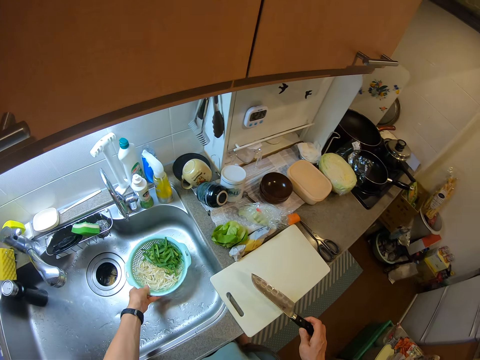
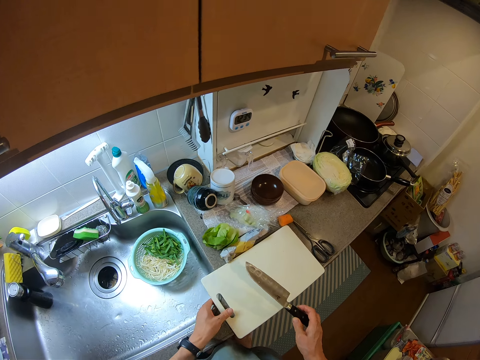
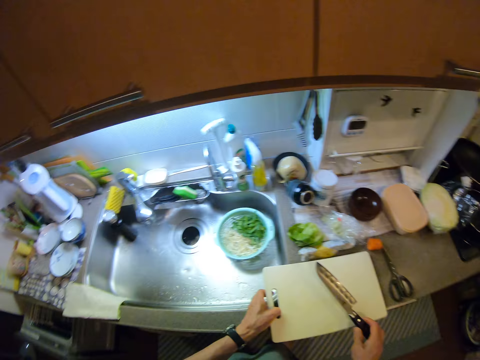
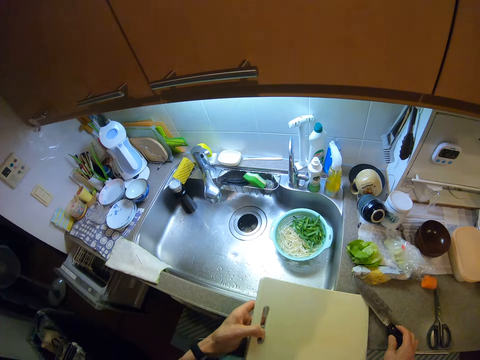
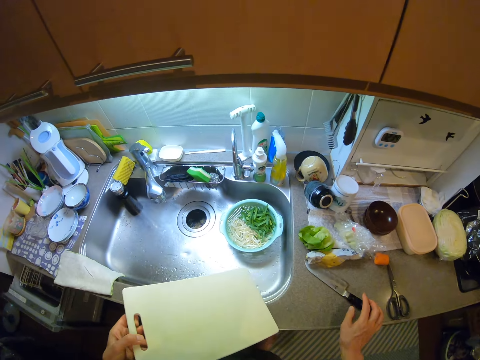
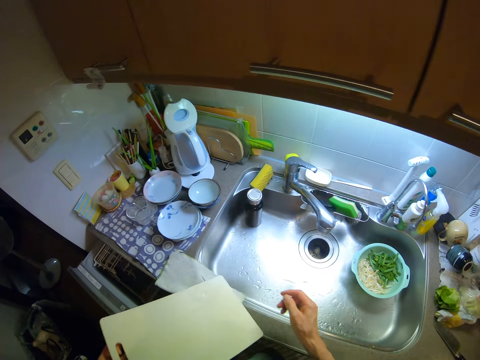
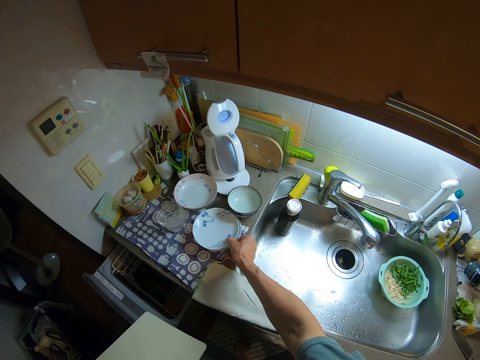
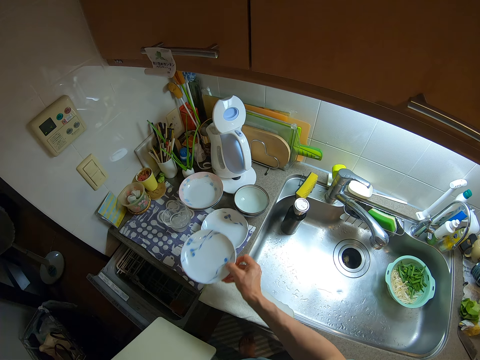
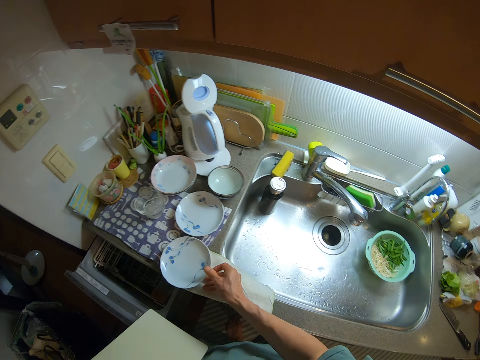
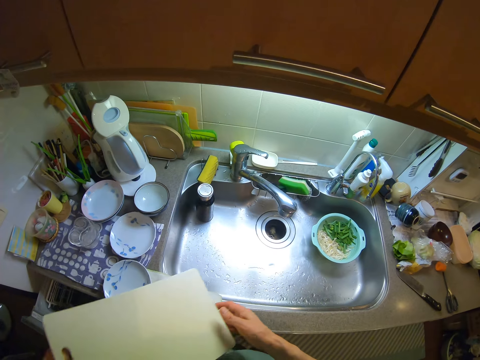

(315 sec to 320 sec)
The camera wearer moves the sieve of pasta and spring onions with her left hand inside the basin of the kitchen sink. She picks up the chopping board from the kitchen slab with her left hand. She drops the knife on the kitchen slab. She moves towards some plates. She picks up a plate from a set of plates with her right hand. She drops the plate on the kitchen slab. She puts the chopping board aside.

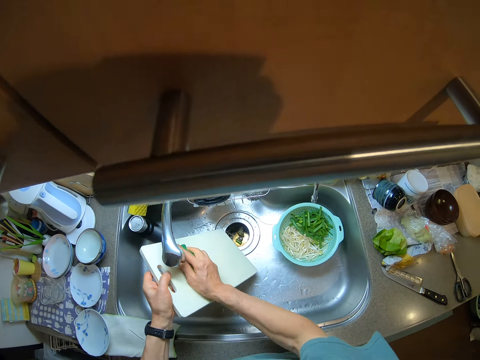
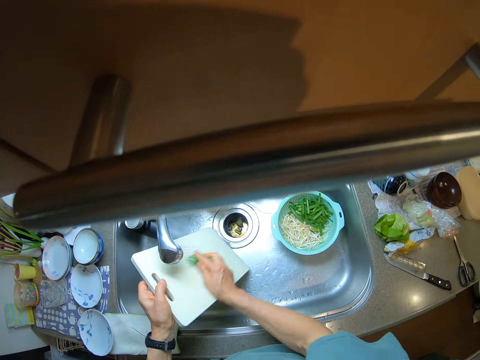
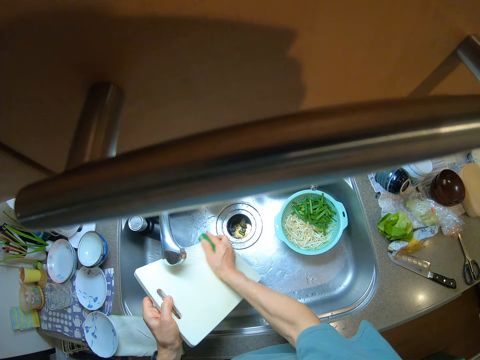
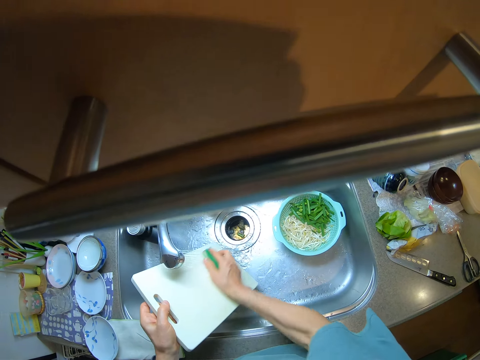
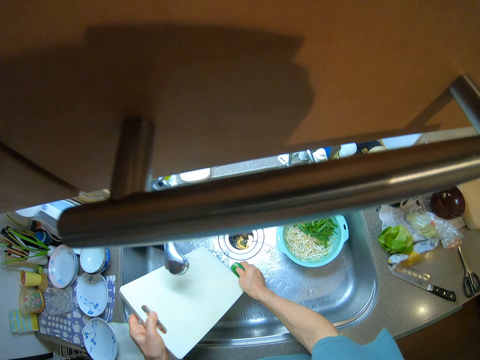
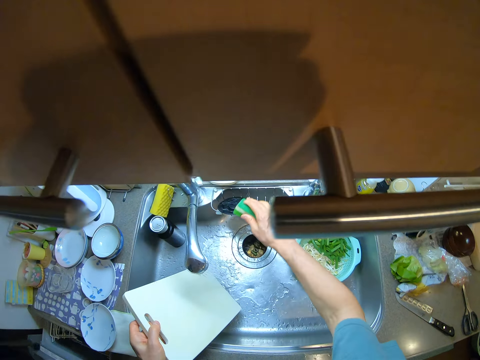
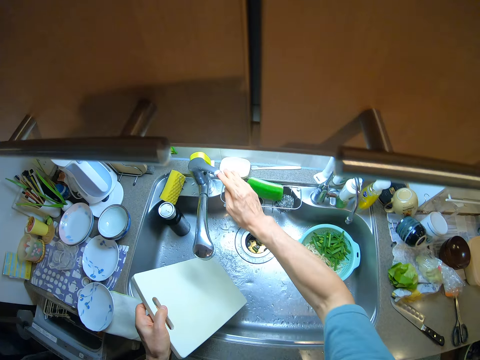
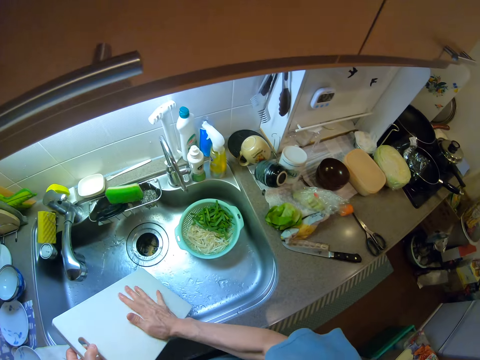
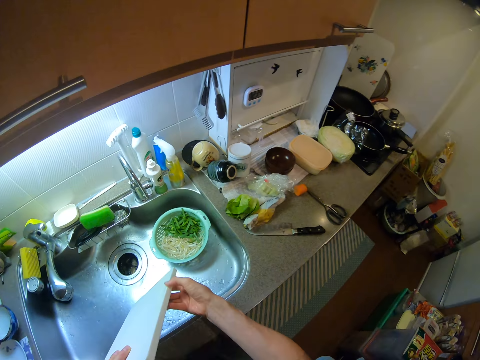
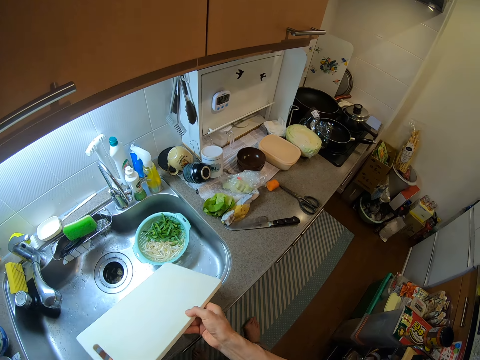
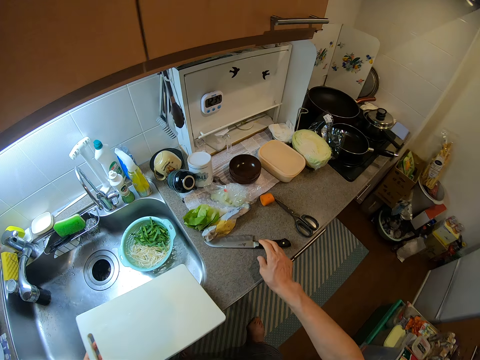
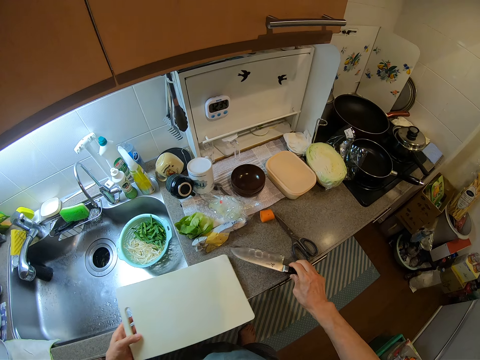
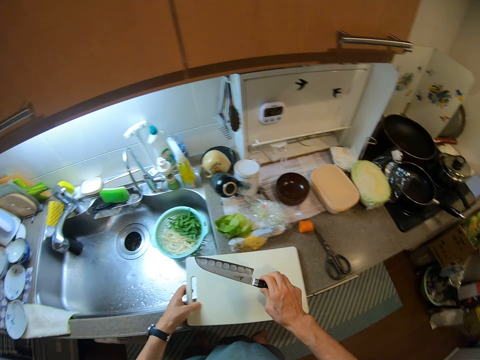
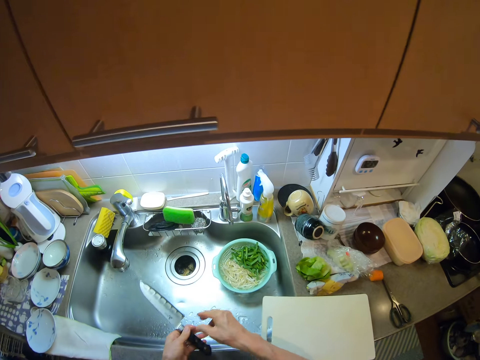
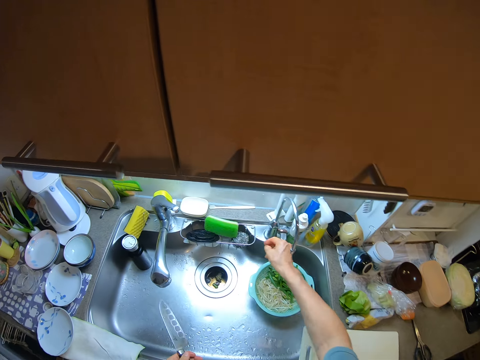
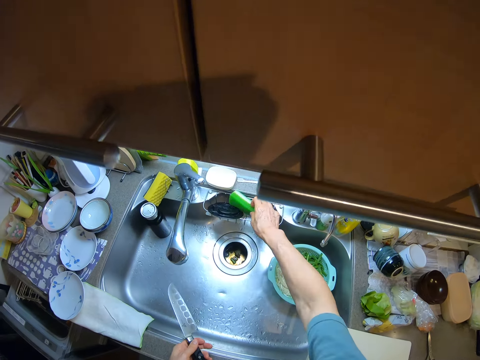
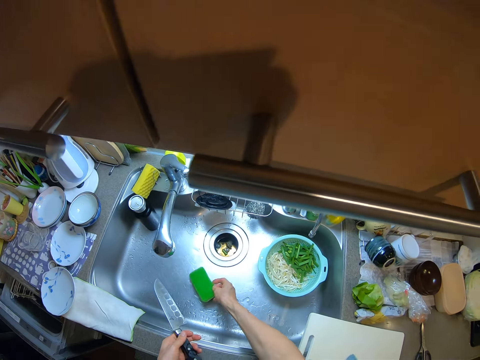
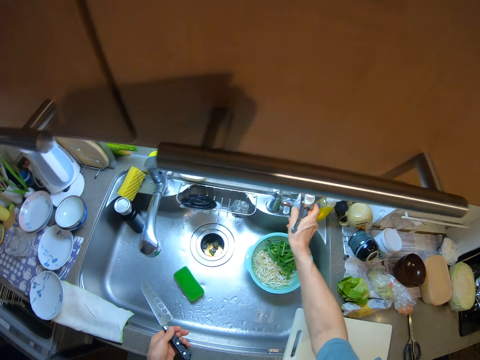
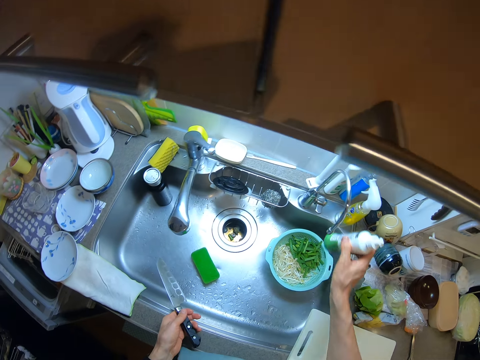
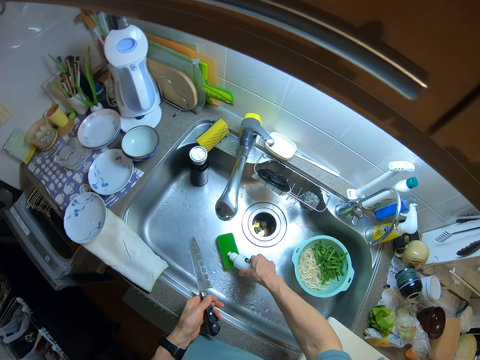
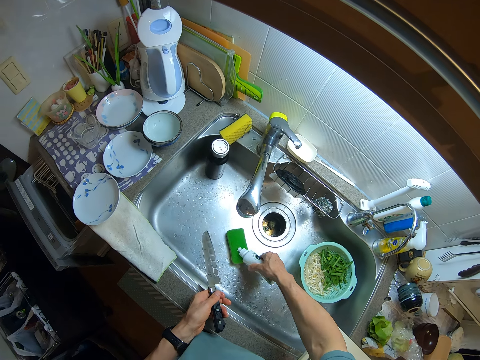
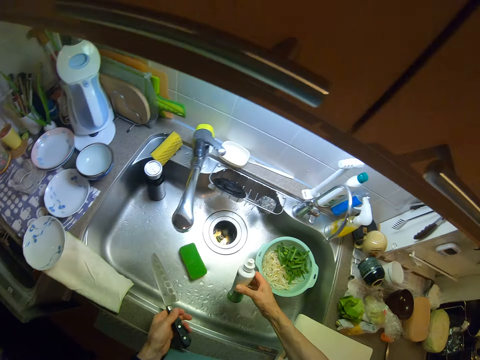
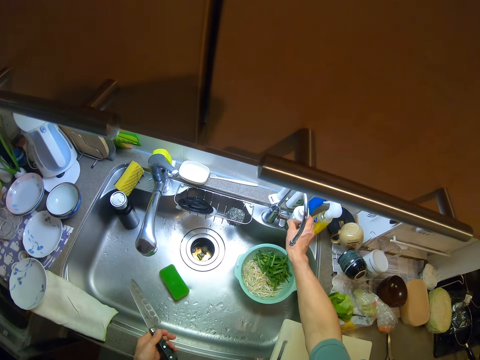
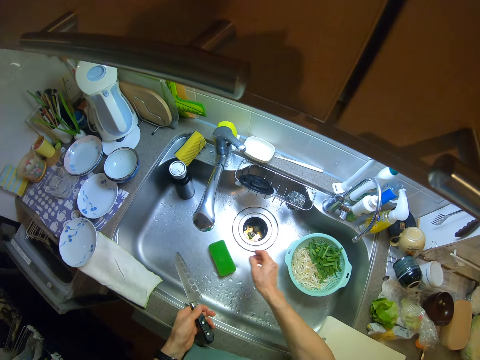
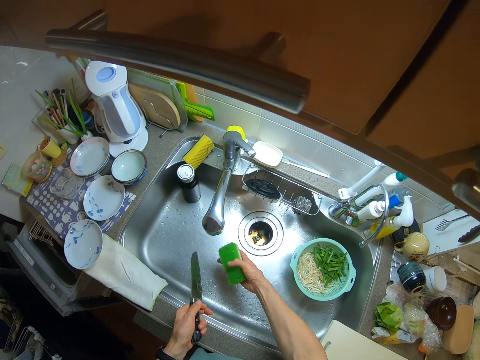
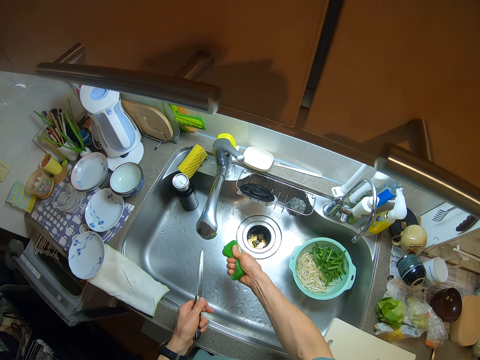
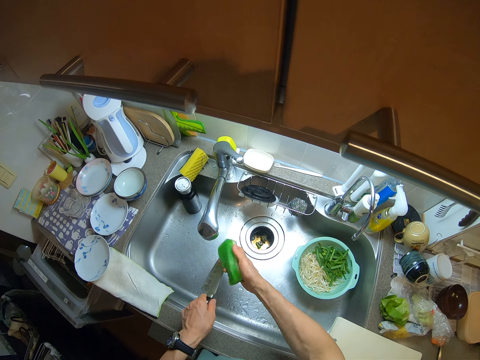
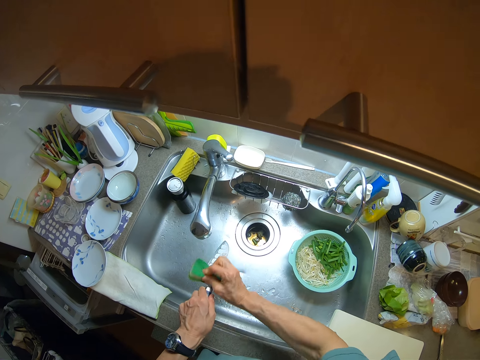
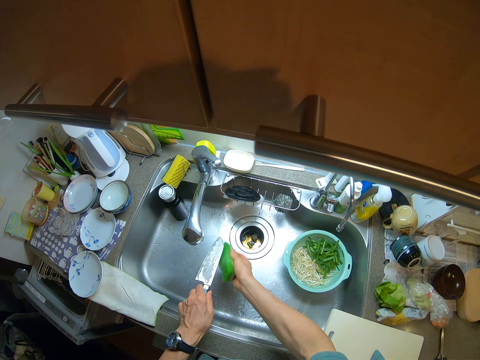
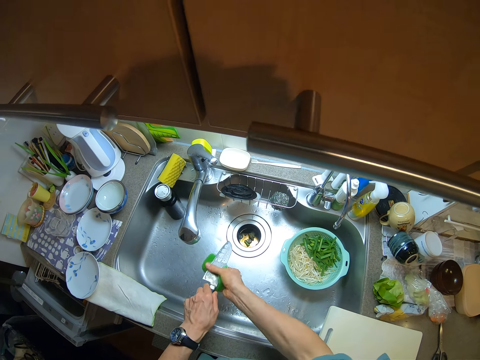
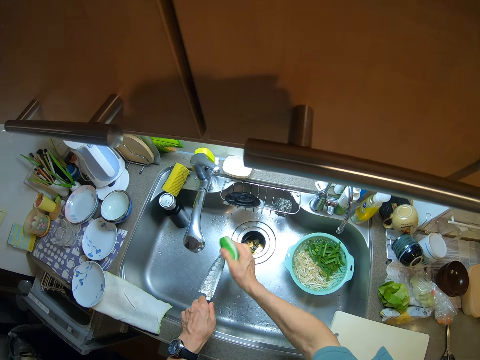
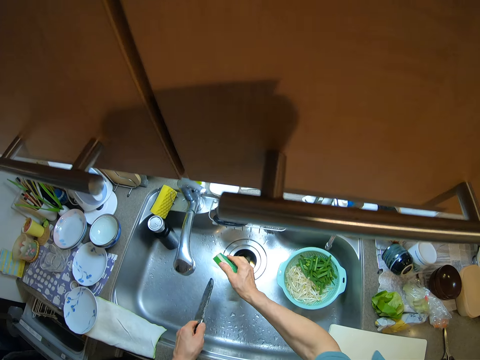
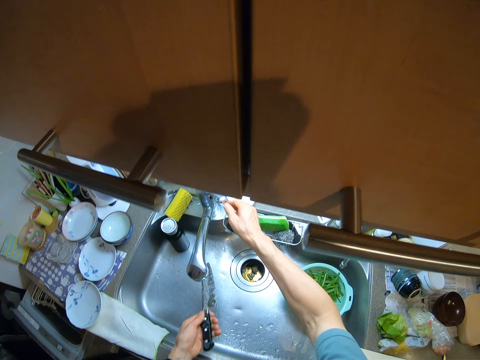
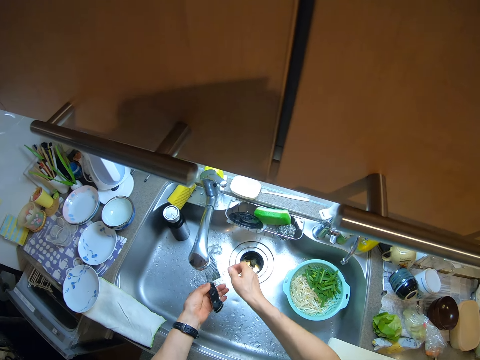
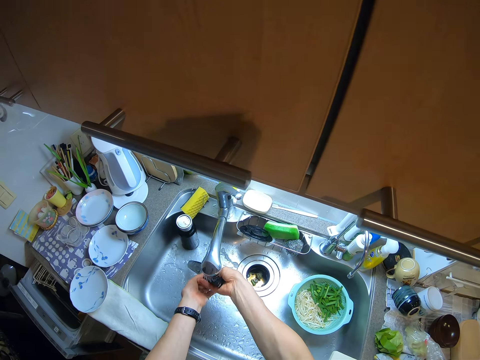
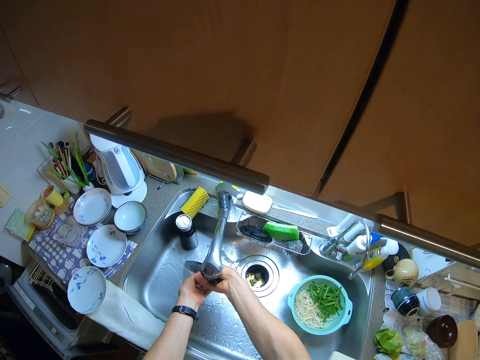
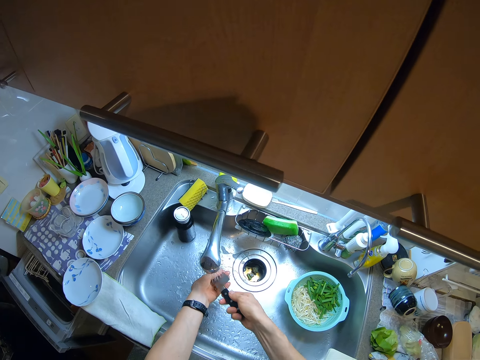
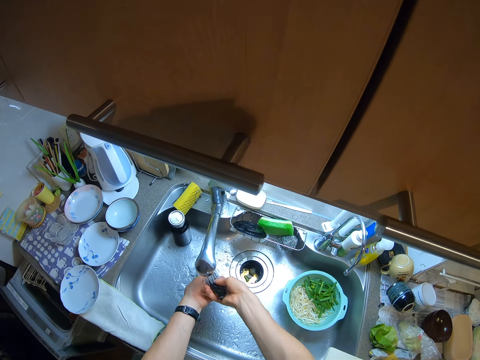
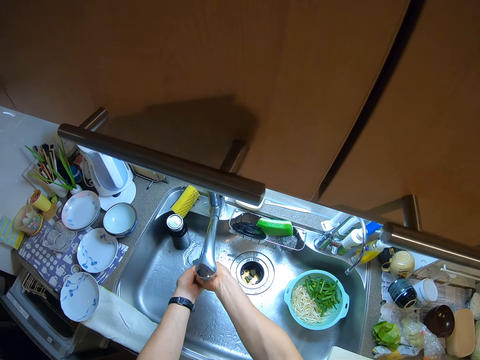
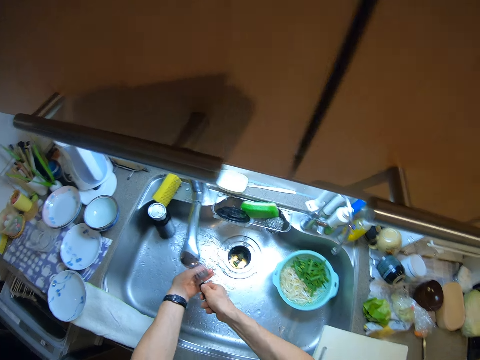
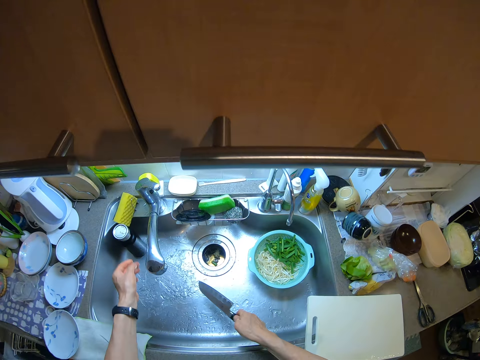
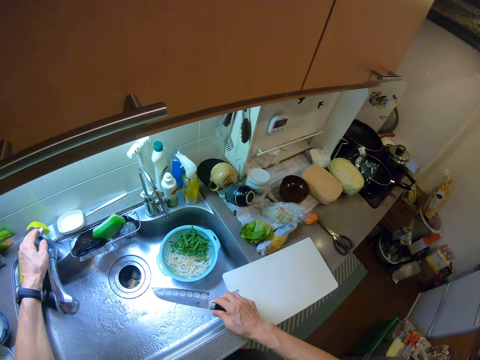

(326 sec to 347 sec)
The camera wearer washes the chopping board. She squeezes the sponge with her right hand. She drops the sponge on the kitchen sink. She closes the tap with her right hand. She touches the chopping board with her right hand. She wipes the chopping board. She picks up the knife with her right hand from the kitchen slab. She puts the chopping board on the kitchen slab with her left hand. She moves her hand. She passes the knife from her right hand to her left hand. She picks up the sponge from the kitchen sink with her right hand. She puts the sponge inside the basin of the kitchen sink. She picks up a container of liquid soap from the kitchen sink with her right hand. She puts some liquid soap on the sponge. She puts the container of liquid soap on the kitchen sink. She puts the sponge aside. She picks up the sponge from the basin of the kitchen sink with her right hand. She squeezes the sponge with her right hand. She opens the tap. She washes the knife with the sponge. She drops the sponge on the kitchen sink. She opens the tap with her right hand. She rinses the knife with the water from the tap. She closes the tap with her left hand.
